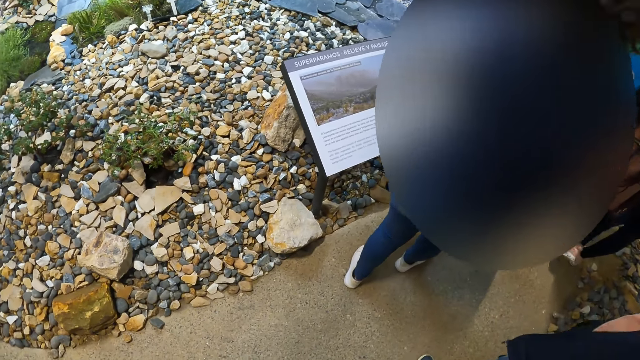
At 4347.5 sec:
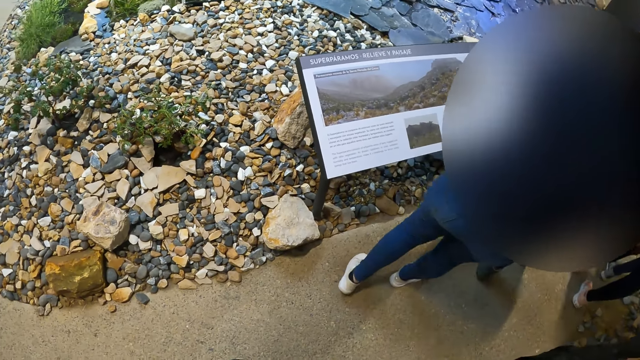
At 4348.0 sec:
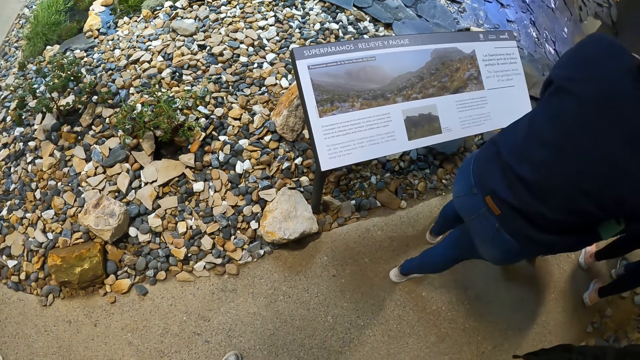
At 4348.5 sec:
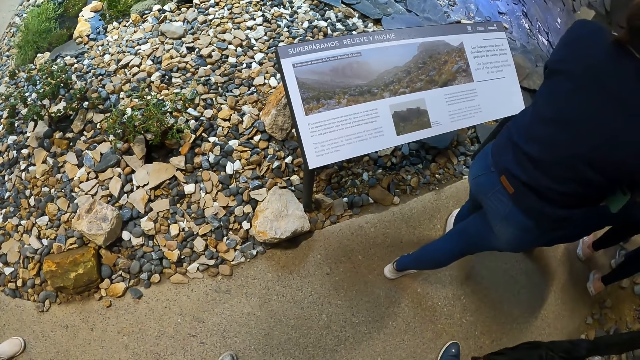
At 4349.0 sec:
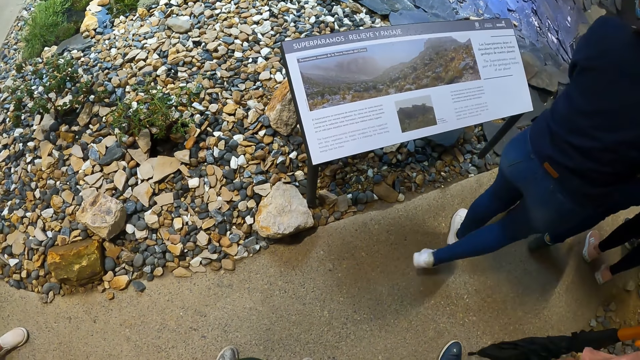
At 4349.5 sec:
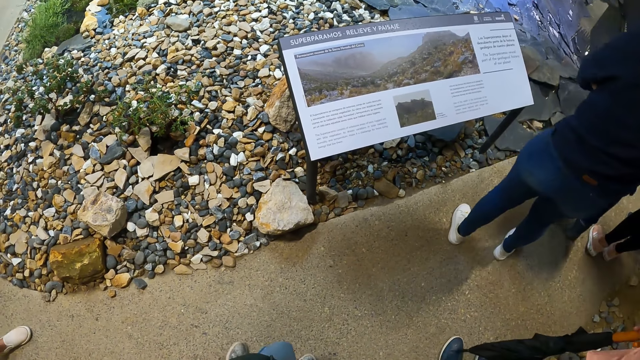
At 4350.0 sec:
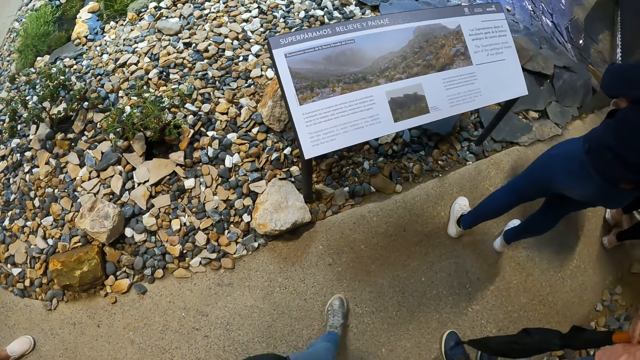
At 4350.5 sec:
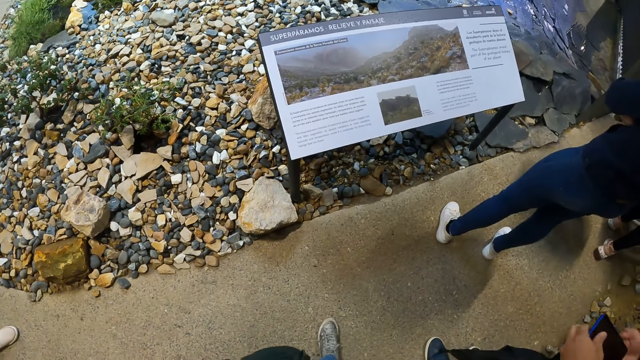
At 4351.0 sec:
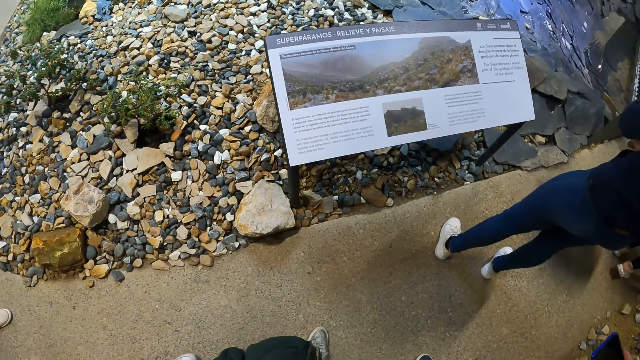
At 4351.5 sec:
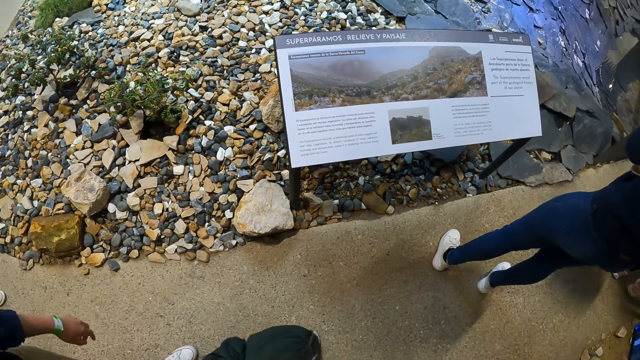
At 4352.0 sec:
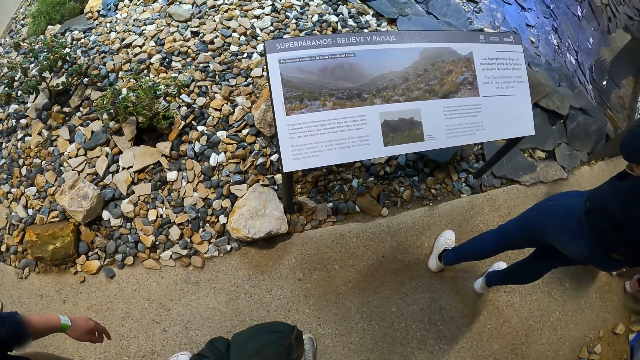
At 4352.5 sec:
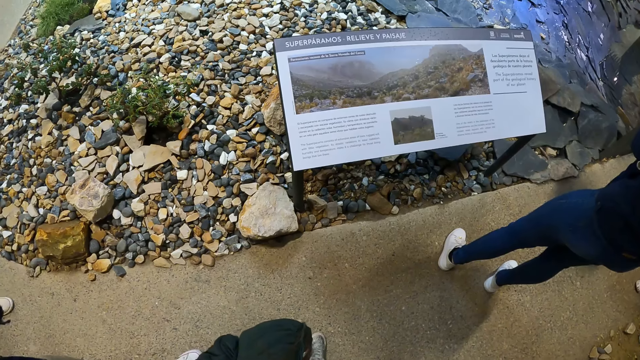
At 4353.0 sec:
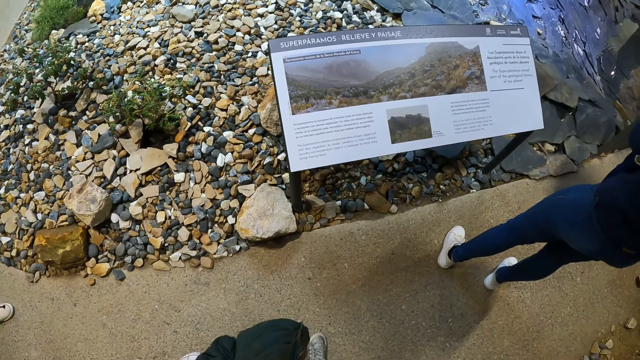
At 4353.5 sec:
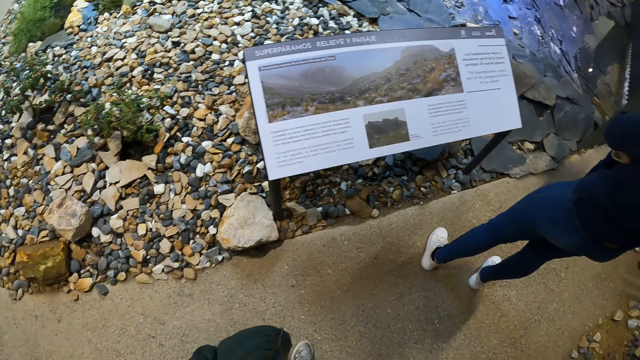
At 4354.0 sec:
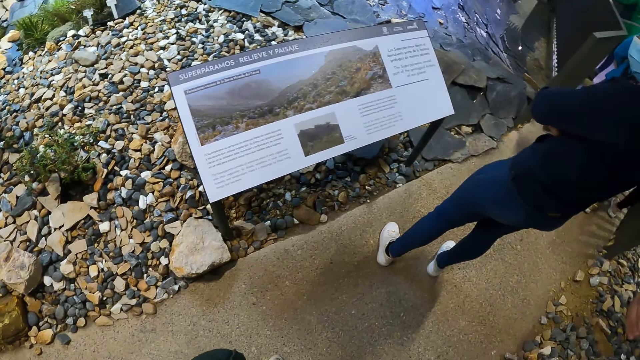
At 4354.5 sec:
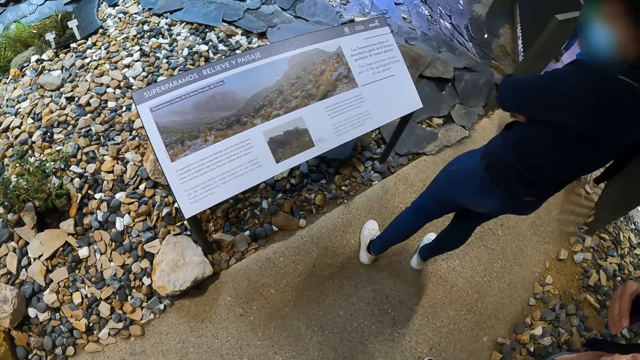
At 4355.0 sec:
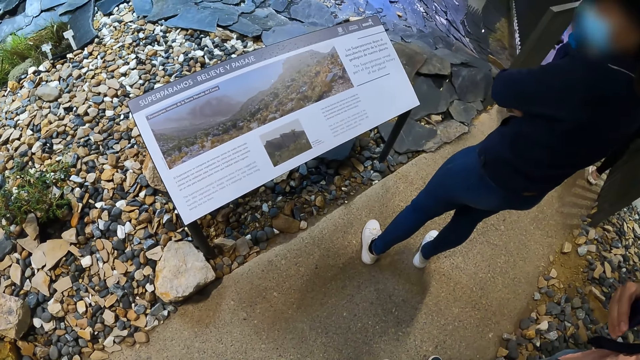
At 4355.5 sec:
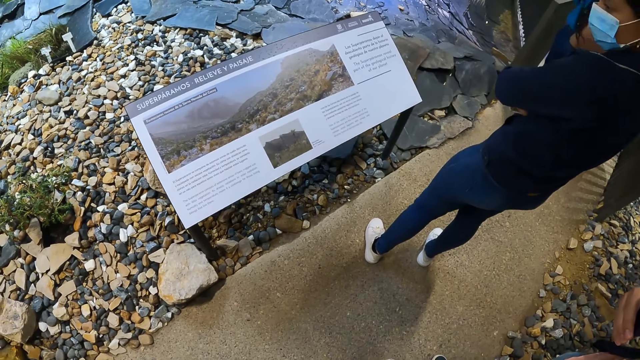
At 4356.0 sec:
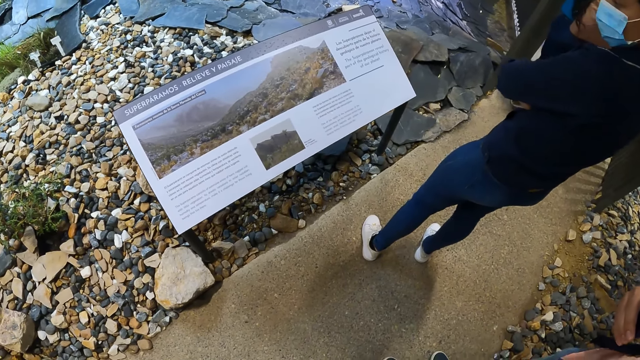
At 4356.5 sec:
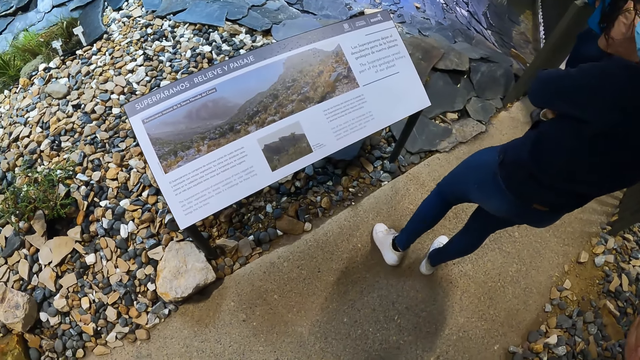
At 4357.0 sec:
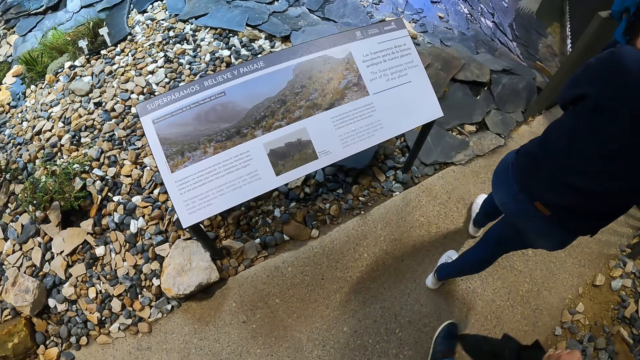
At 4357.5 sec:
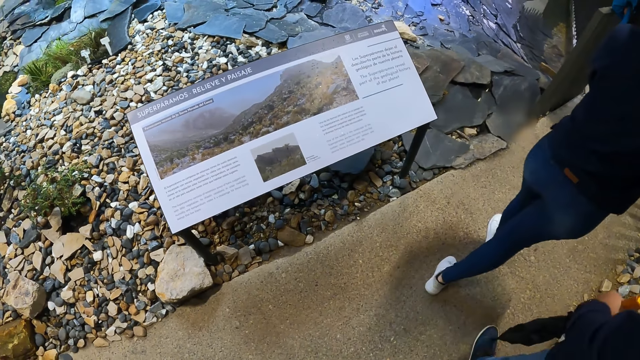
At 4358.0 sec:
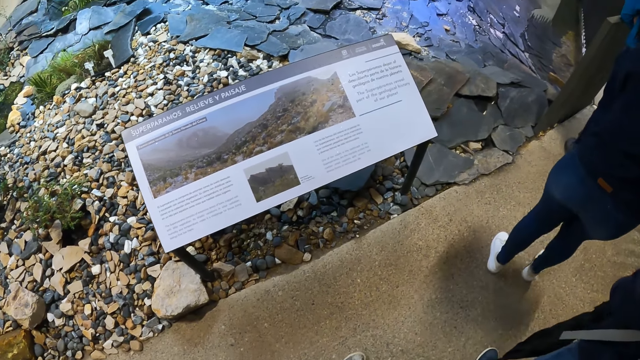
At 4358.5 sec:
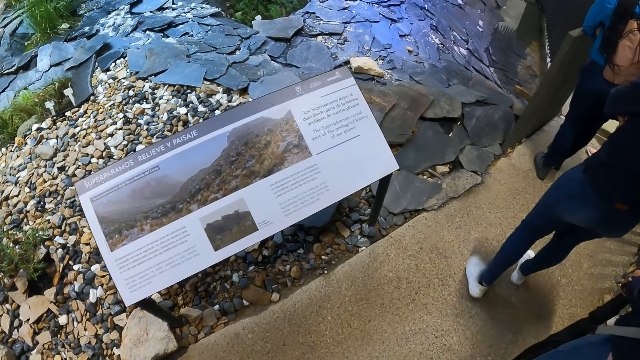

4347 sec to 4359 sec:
The man grabs a phone from his pocket with his left hand.

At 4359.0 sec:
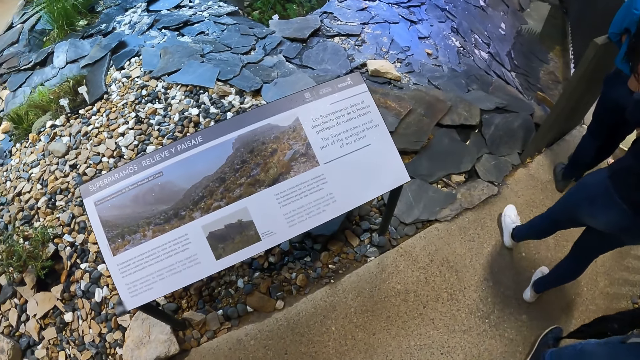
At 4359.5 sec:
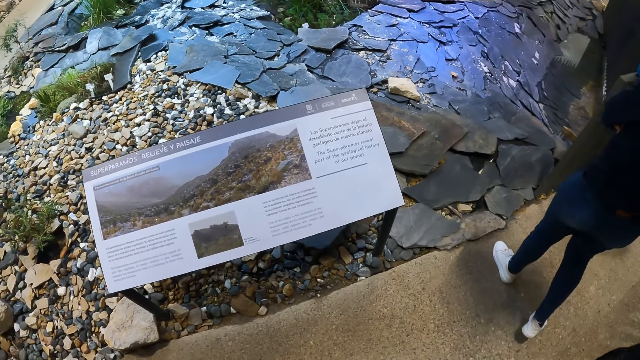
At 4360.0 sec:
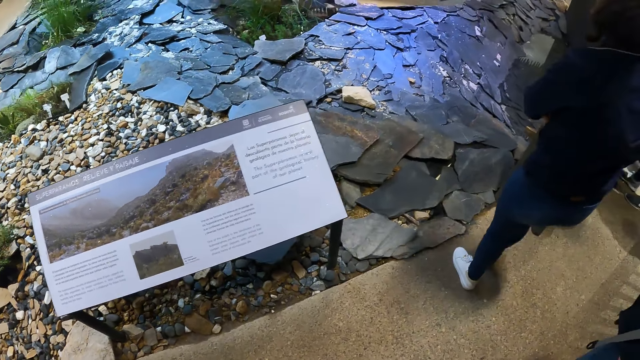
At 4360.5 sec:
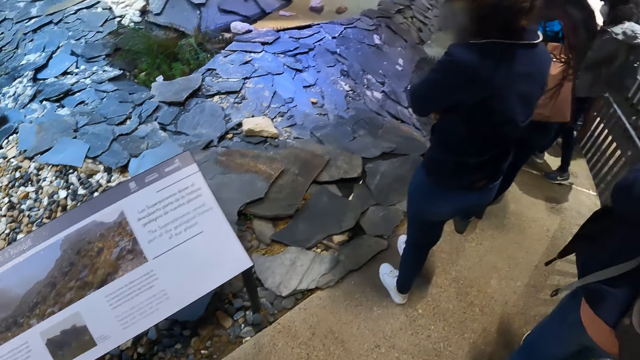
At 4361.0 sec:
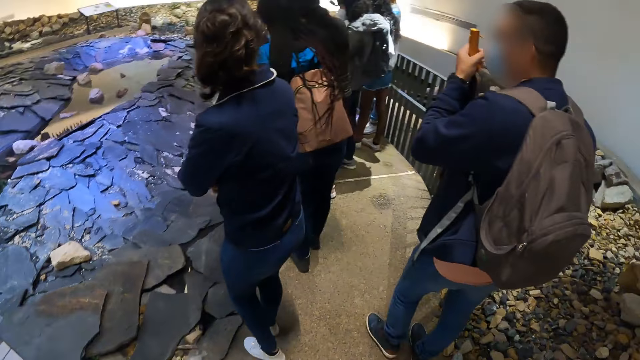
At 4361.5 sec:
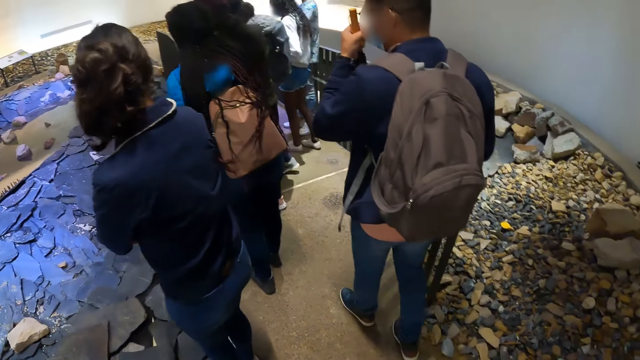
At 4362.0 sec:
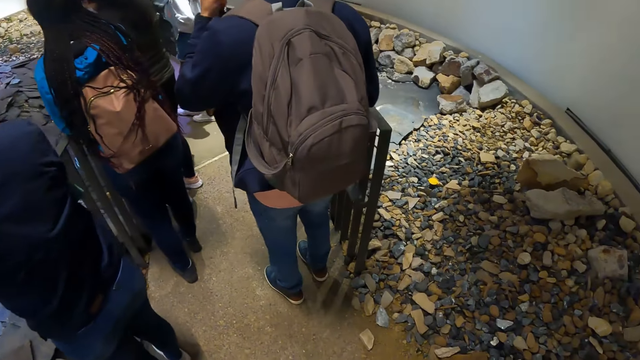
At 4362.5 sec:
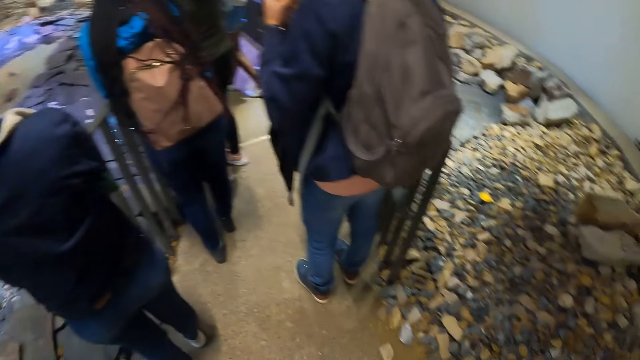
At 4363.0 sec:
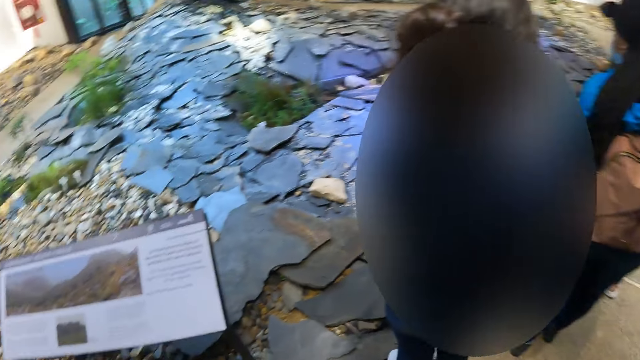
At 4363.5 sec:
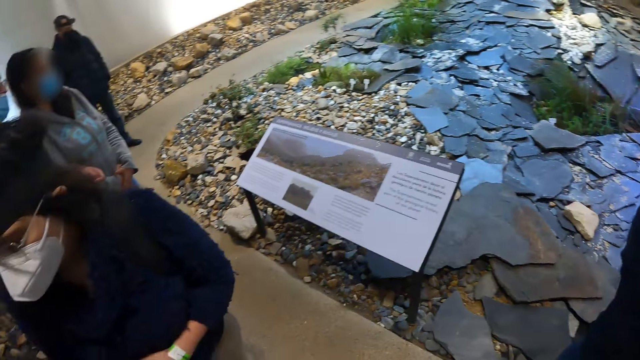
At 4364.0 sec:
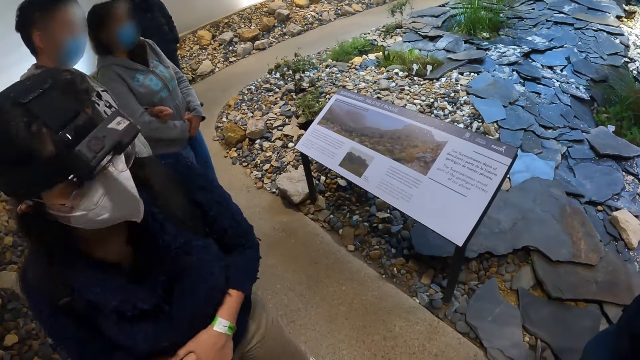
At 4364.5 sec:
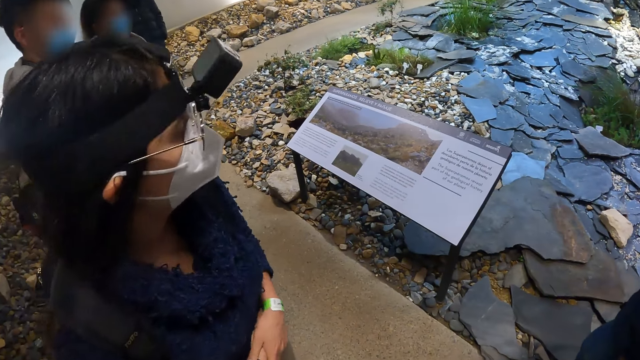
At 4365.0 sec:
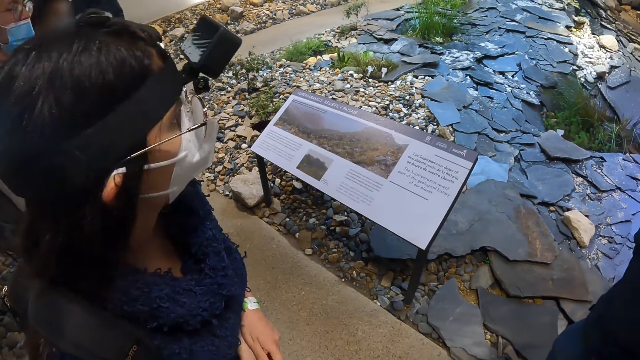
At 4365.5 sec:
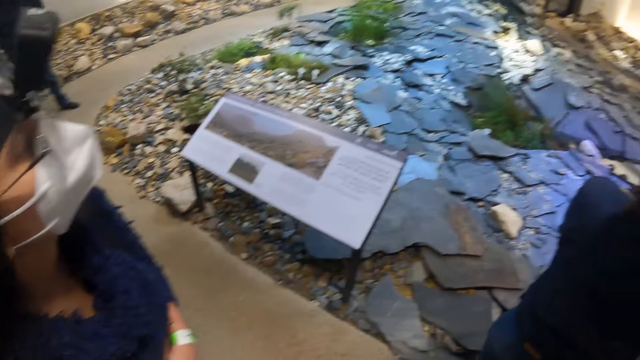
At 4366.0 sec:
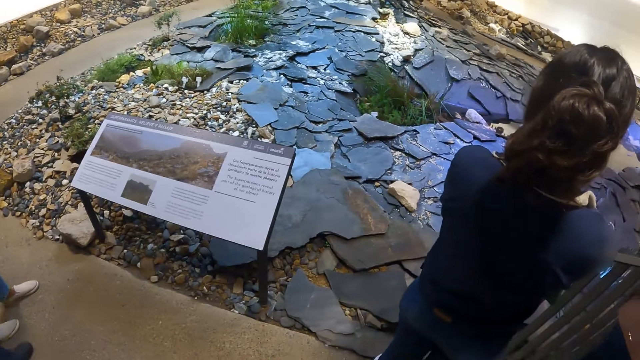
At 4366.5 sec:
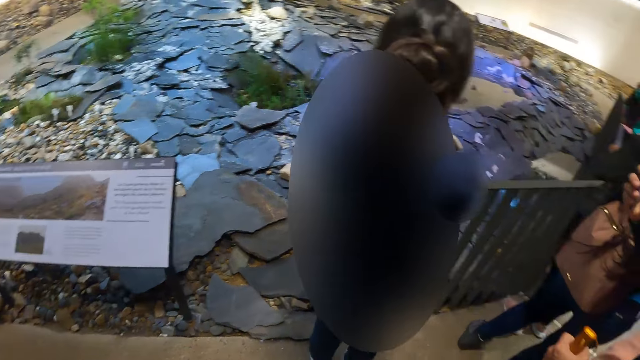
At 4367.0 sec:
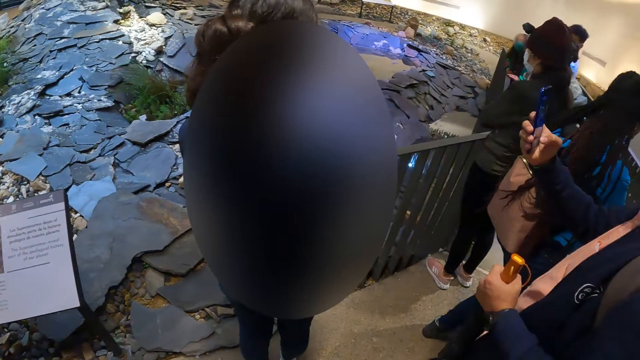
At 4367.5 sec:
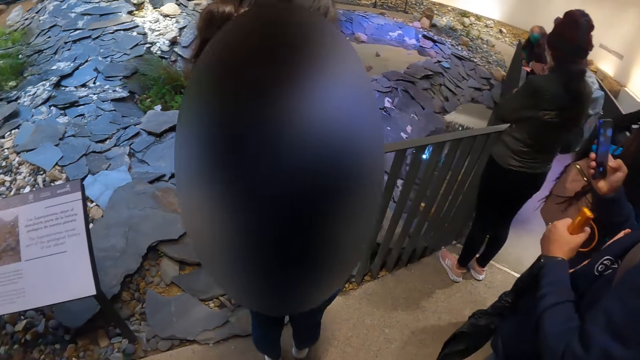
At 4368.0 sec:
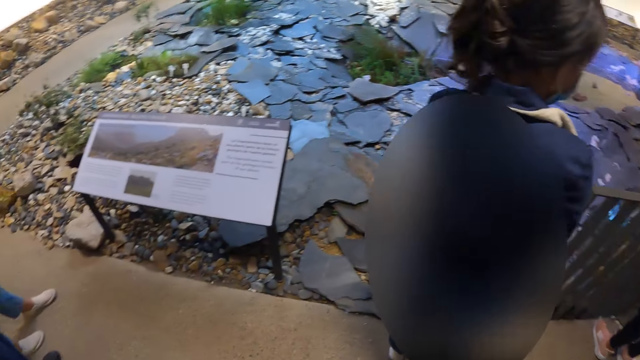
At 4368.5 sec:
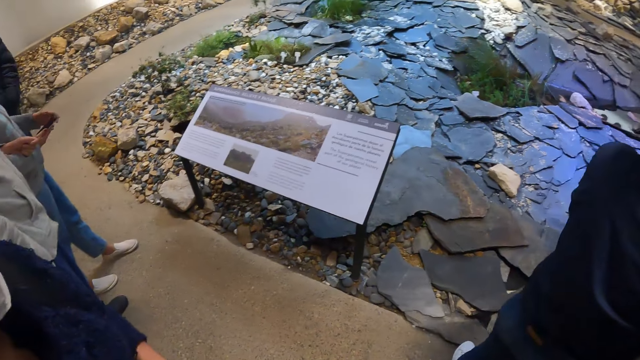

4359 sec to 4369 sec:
The man operates the phone with his right hand. A woman holds a phone with both hands.
